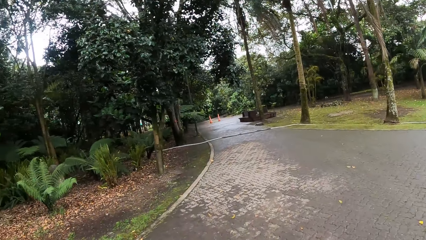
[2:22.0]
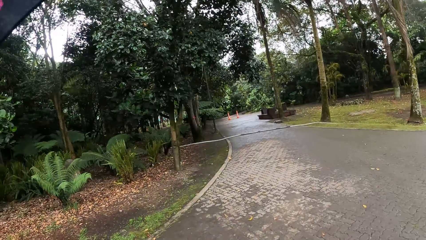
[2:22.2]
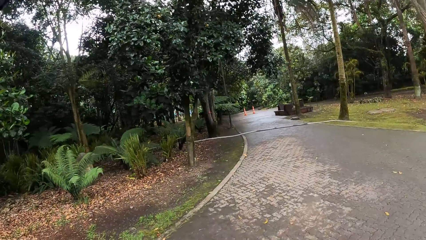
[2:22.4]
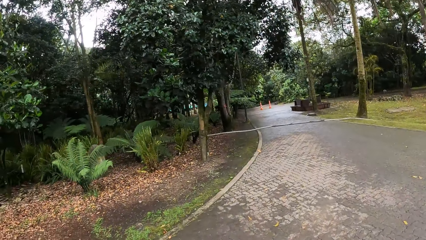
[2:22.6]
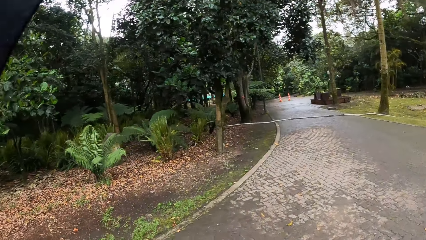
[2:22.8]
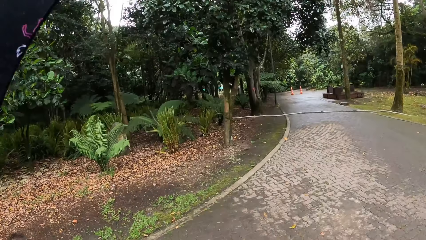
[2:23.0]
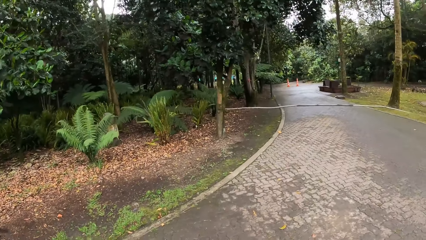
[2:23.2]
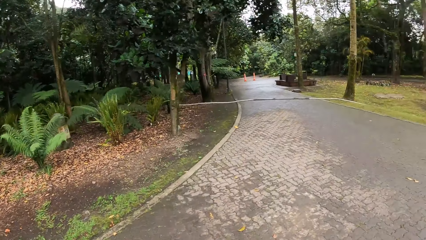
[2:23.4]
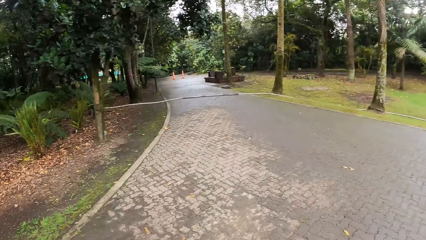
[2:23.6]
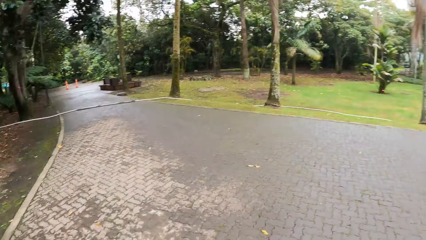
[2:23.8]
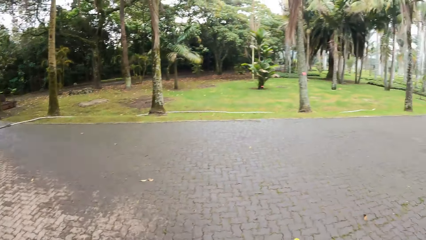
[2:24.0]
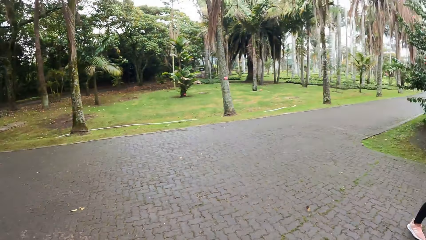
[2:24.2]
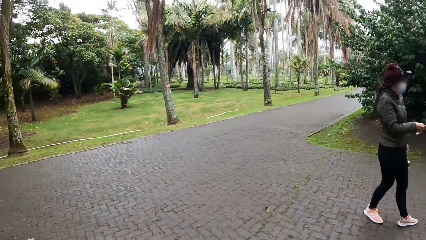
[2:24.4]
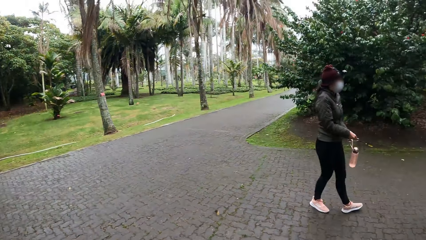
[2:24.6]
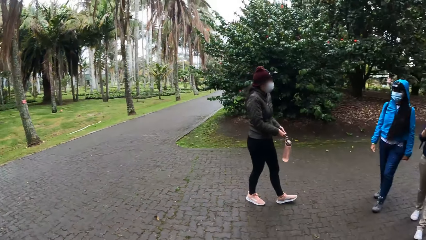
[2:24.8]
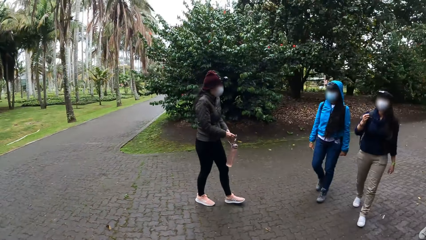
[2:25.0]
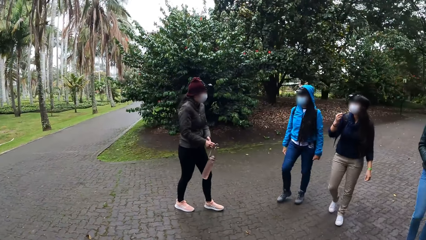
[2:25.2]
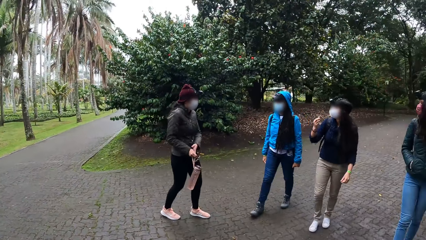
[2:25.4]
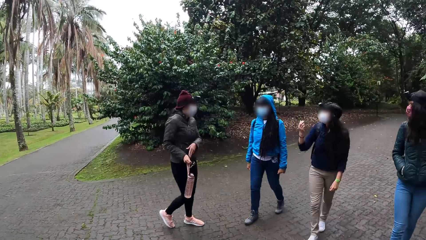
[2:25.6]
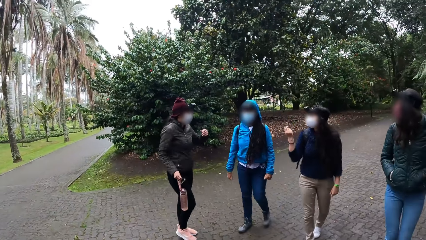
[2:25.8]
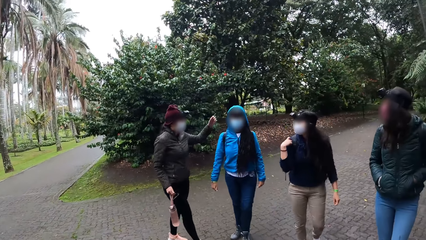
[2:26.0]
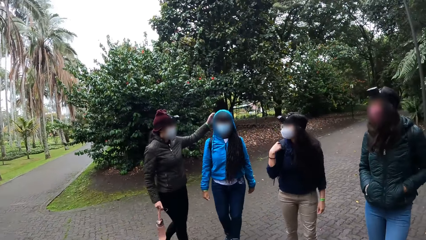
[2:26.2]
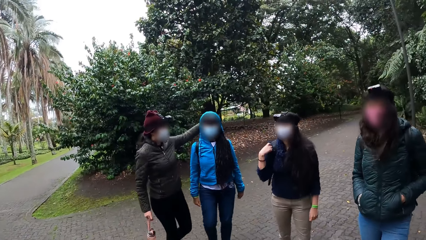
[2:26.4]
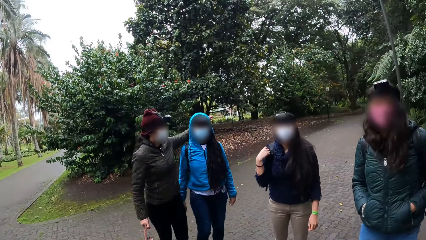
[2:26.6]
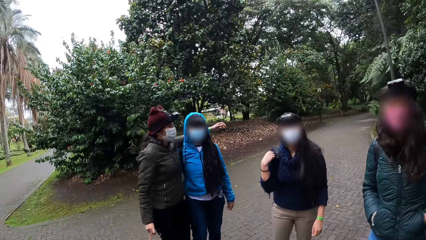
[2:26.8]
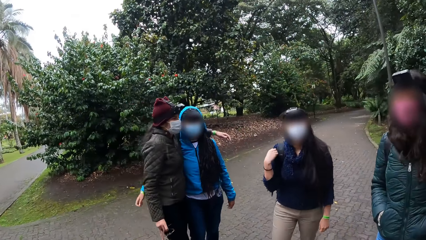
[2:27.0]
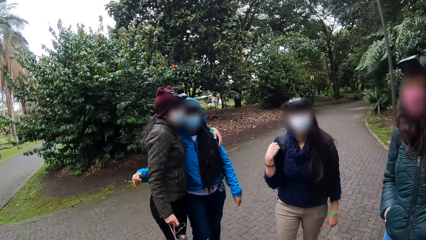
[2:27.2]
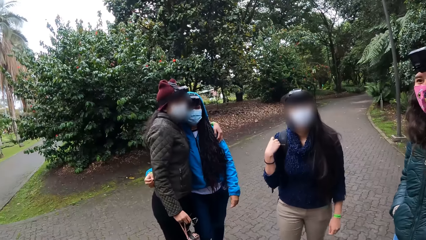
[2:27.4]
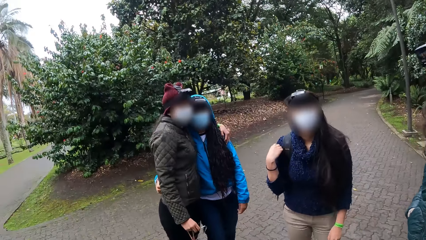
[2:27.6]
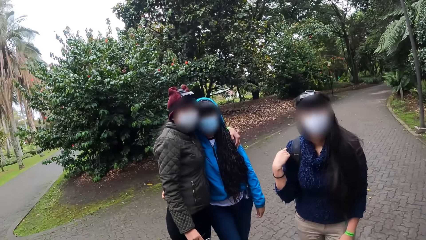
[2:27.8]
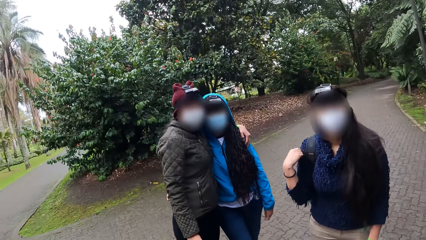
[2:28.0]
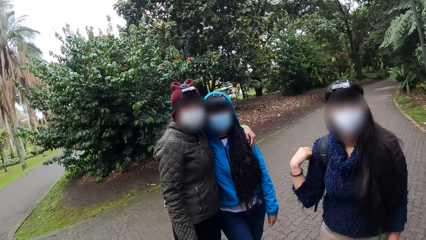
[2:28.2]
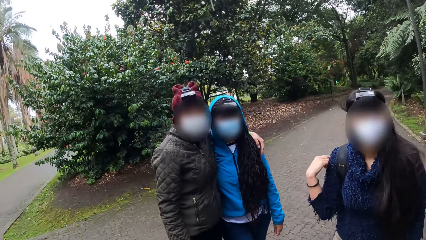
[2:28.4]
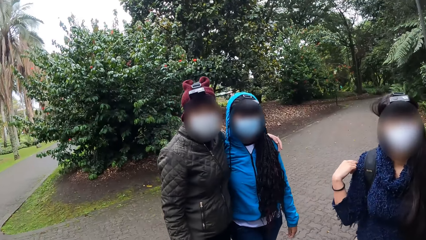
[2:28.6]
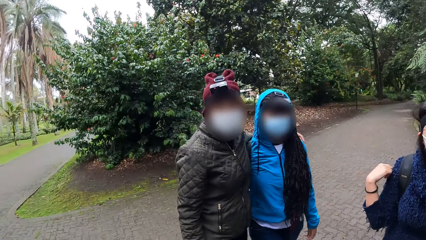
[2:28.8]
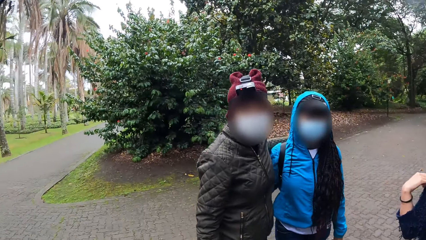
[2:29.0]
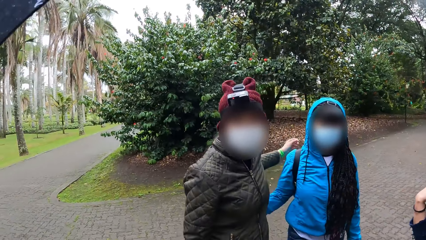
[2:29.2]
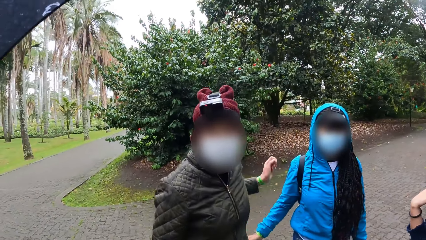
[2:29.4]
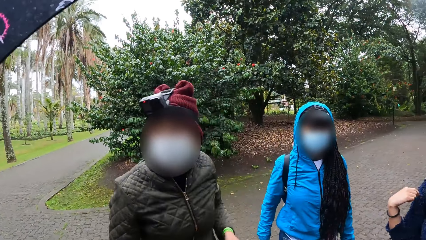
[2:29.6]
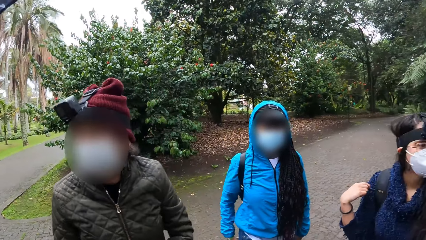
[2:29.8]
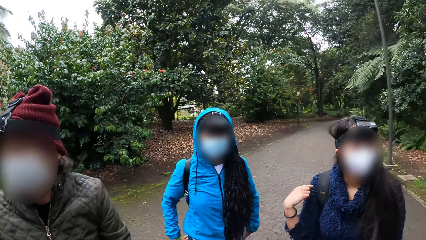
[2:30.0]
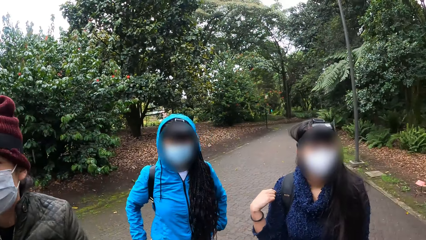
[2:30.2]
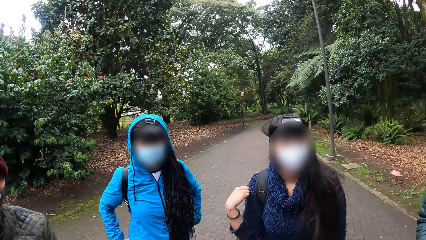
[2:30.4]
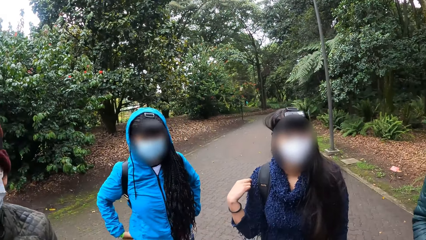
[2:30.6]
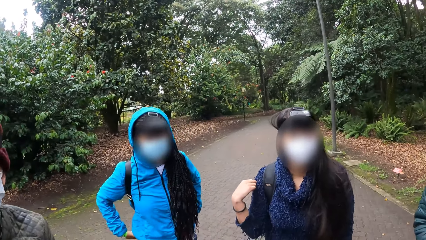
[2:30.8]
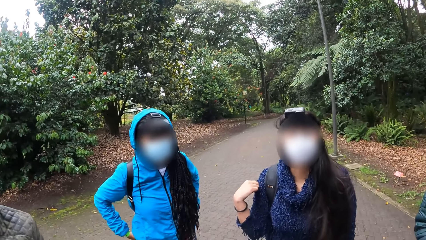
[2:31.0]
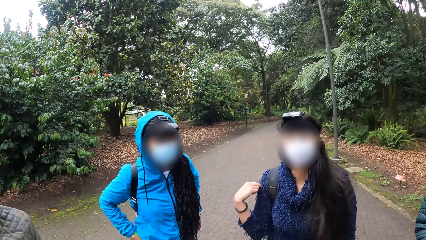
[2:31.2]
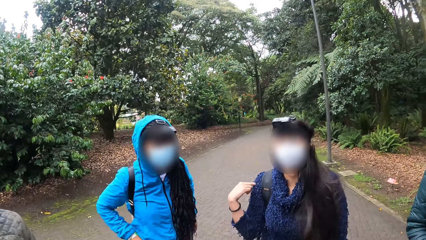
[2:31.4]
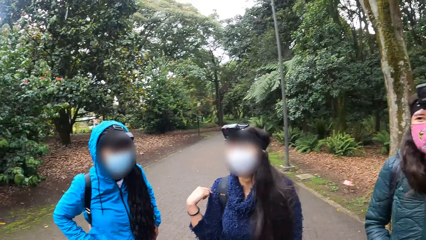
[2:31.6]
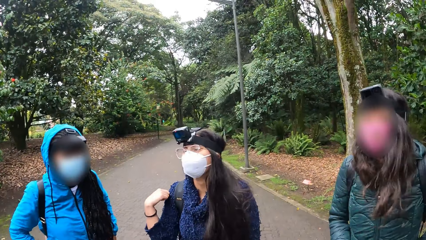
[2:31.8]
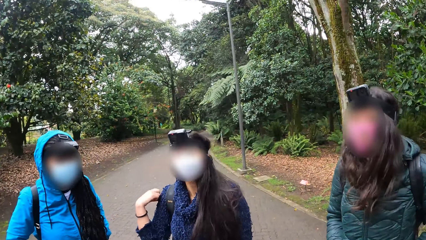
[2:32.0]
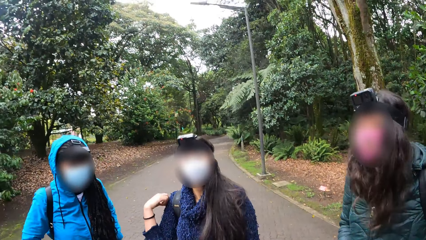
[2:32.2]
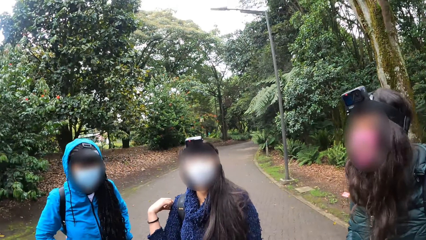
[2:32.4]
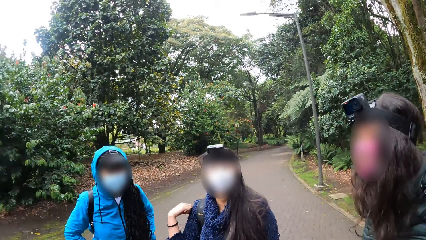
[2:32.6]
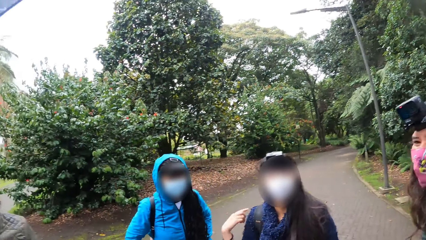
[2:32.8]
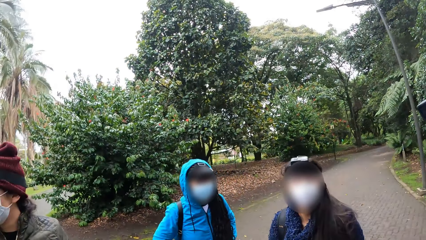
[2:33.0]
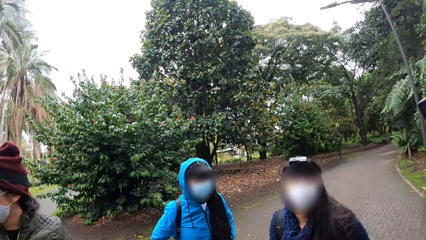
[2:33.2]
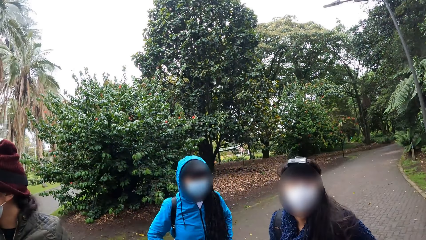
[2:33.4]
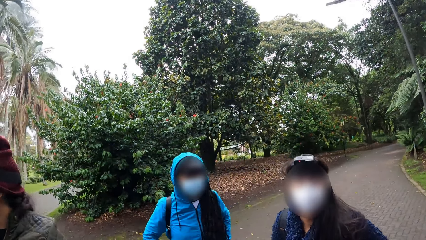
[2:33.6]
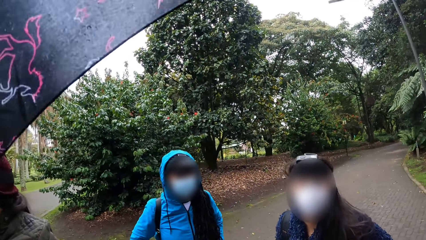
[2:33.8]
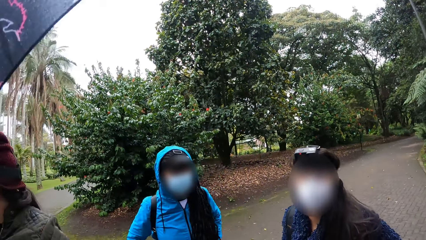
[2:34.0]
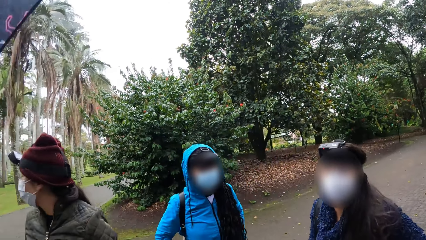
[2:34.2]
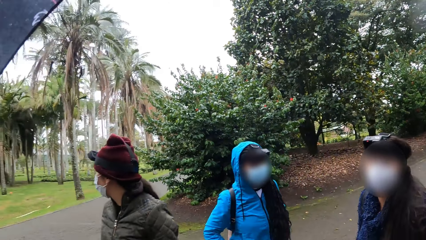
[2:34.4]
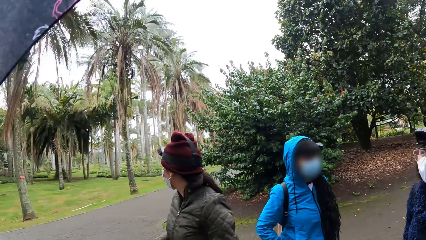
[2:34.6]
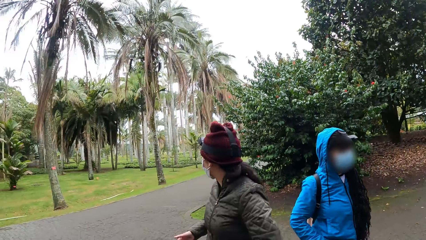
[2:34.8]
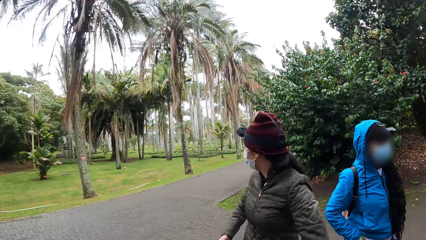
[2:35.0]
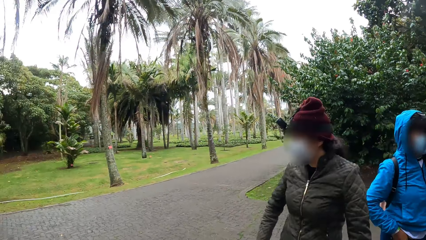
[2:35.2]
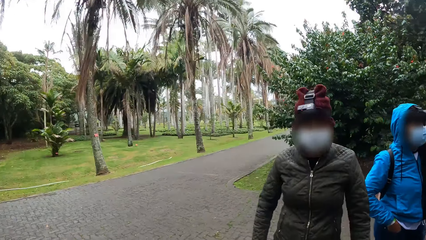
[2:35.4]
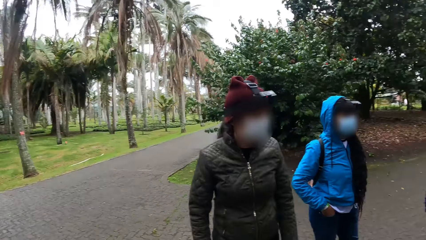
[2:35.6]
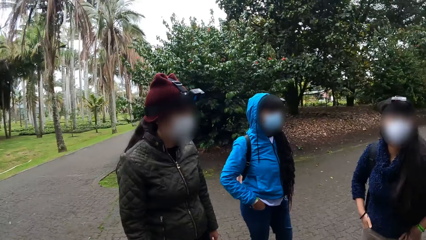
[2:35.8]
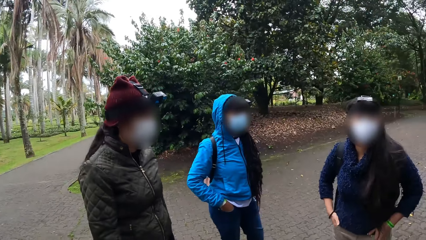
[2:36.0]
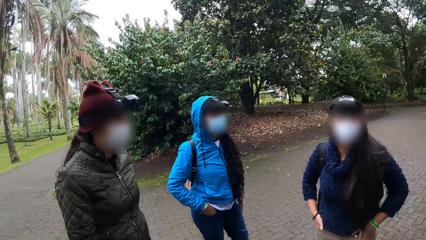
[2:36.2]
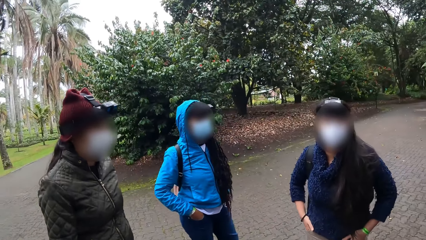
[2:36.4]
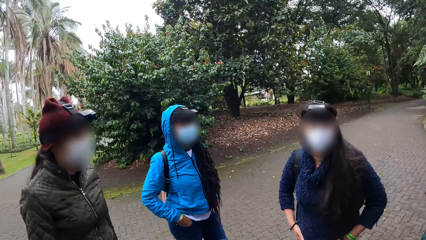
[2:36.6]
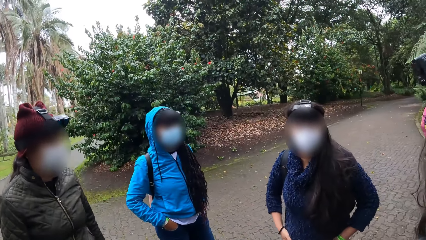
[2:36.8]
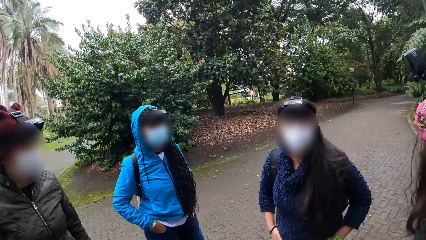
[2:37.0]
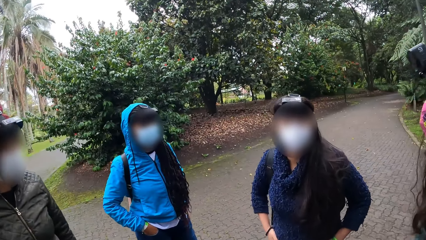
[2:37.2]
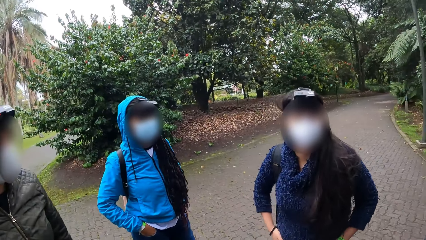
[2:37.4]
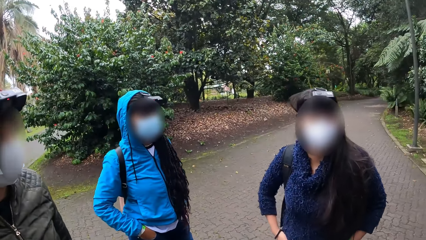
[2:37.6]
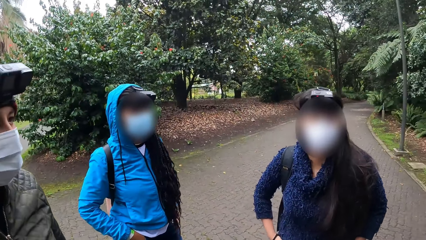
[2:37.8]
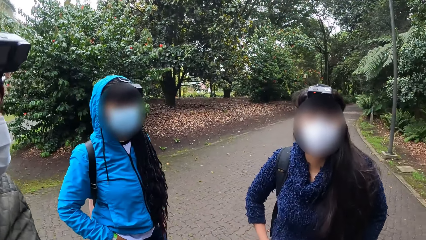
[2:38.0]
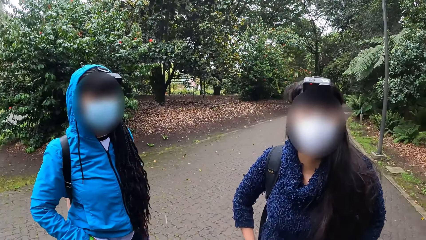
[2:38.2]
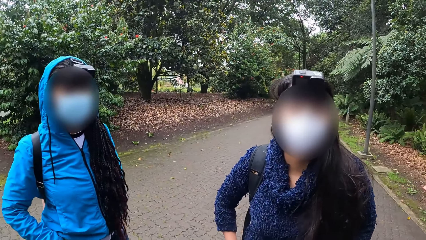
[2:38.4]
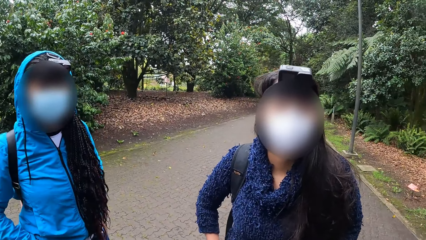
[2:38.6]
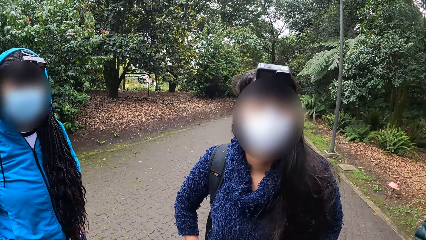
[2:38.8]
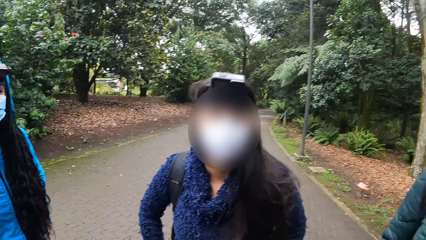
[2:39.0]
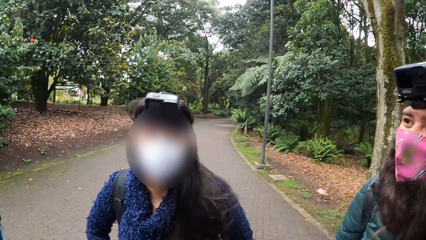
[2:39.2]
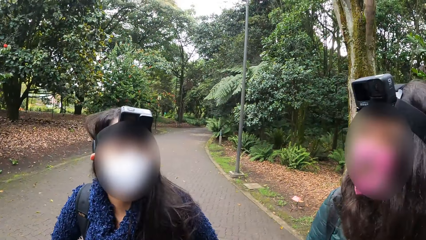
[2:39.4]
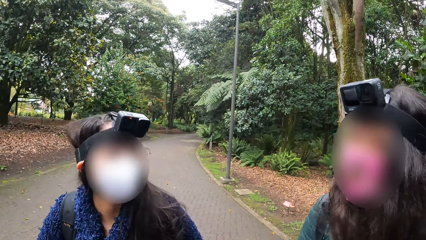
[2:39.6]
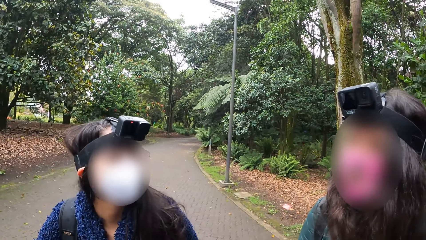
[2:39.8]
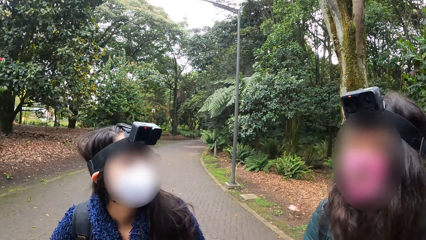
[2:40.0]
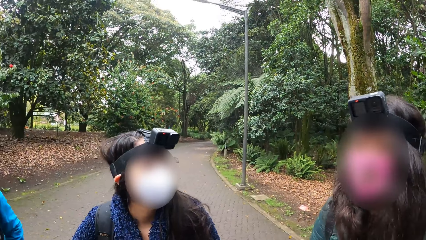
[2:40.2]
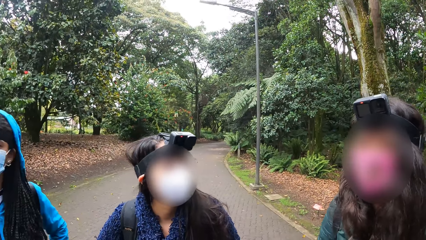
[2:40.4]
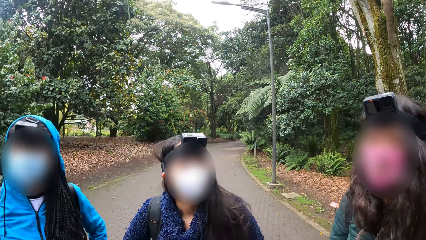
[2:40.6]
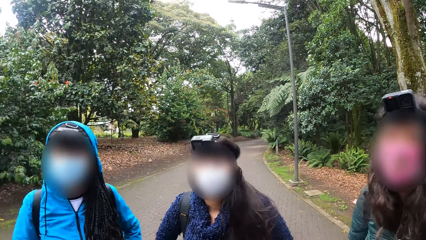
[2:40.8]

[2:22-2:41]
The woman puts her left hand on another woman. A female nods her head. The camera wearer looks around the surroundings.
